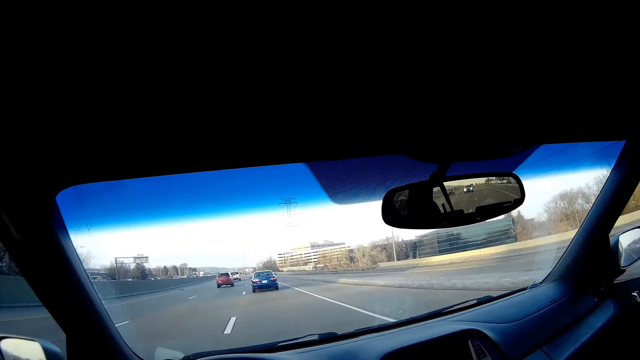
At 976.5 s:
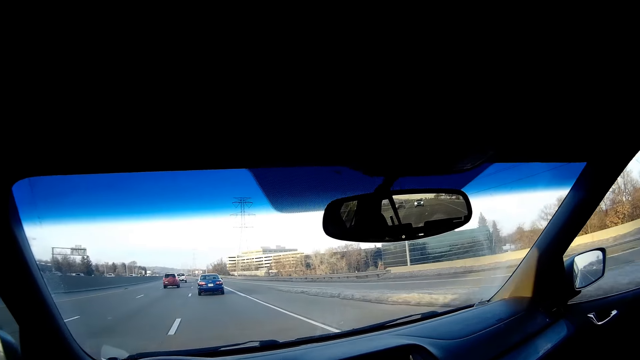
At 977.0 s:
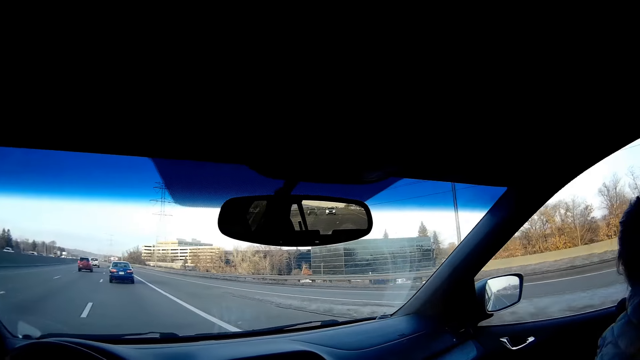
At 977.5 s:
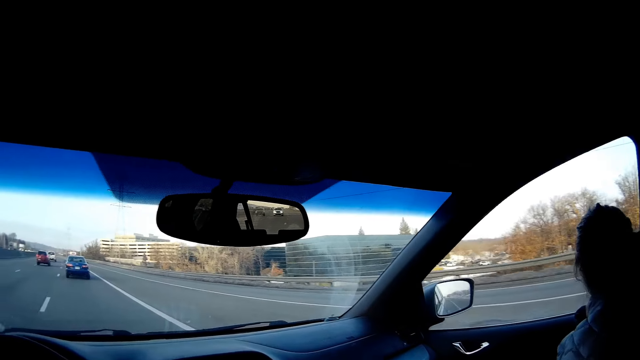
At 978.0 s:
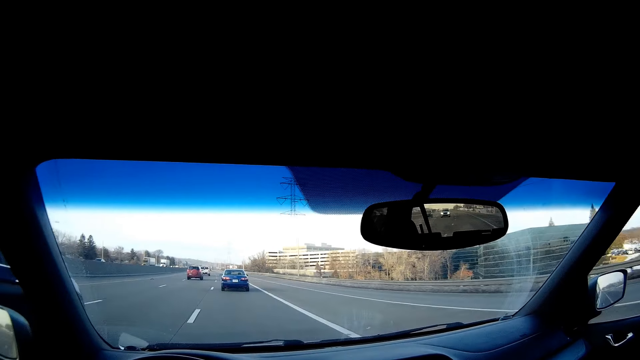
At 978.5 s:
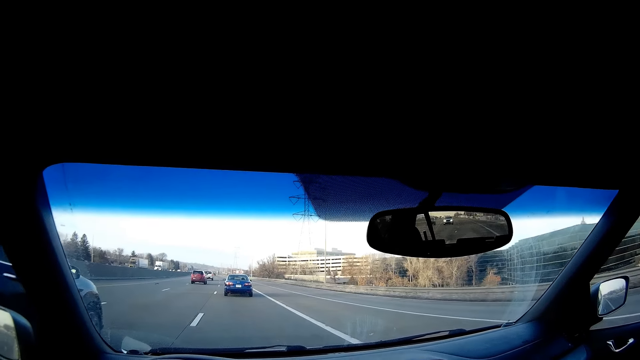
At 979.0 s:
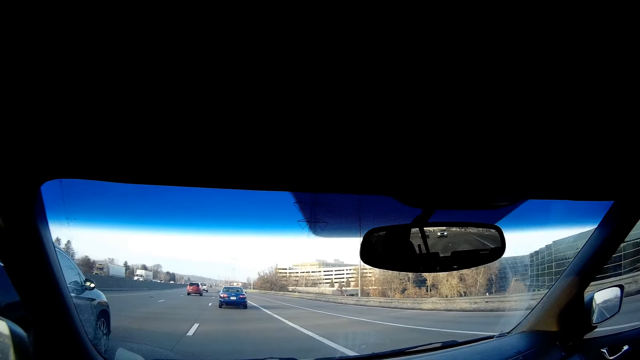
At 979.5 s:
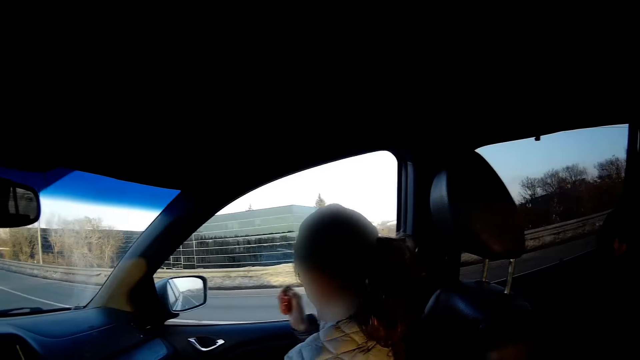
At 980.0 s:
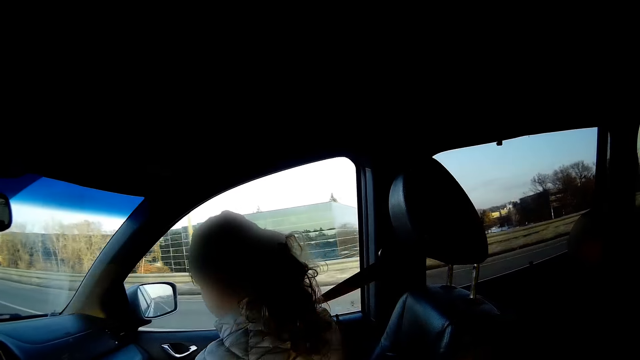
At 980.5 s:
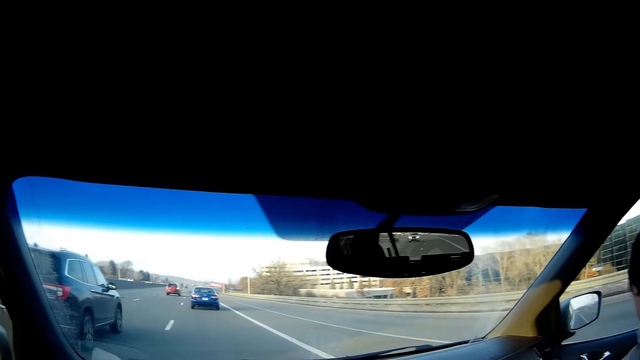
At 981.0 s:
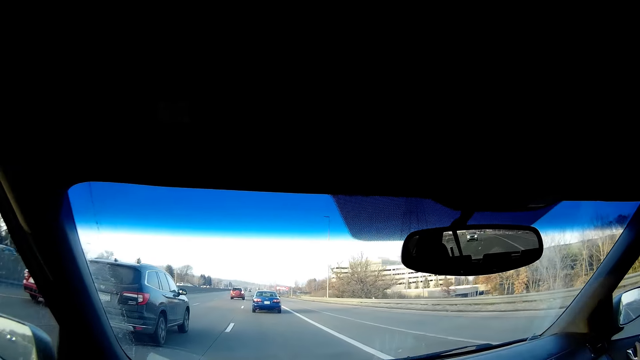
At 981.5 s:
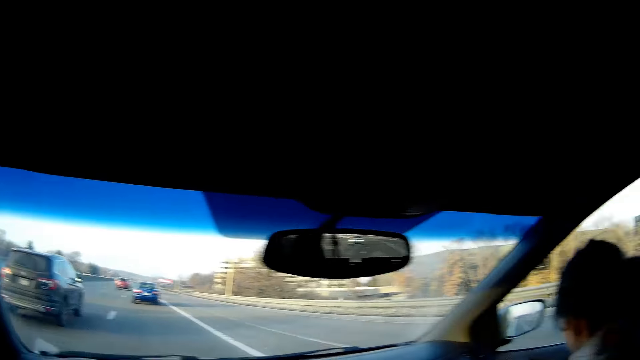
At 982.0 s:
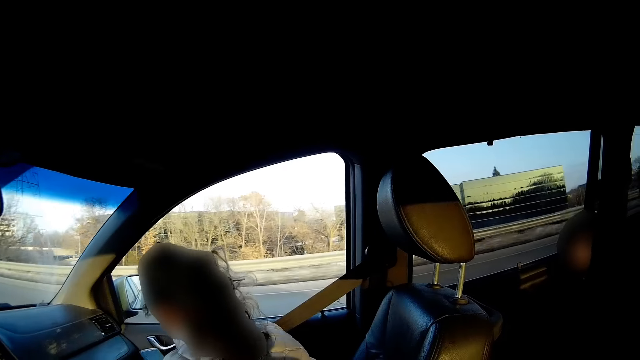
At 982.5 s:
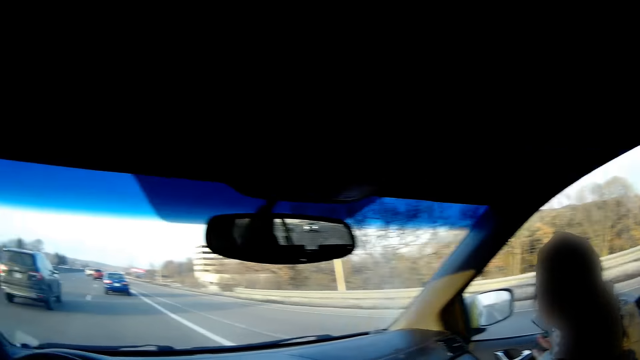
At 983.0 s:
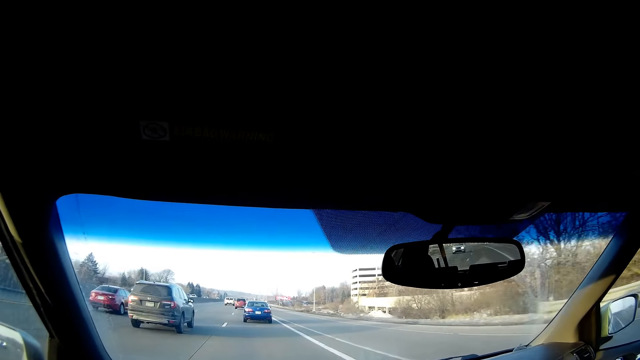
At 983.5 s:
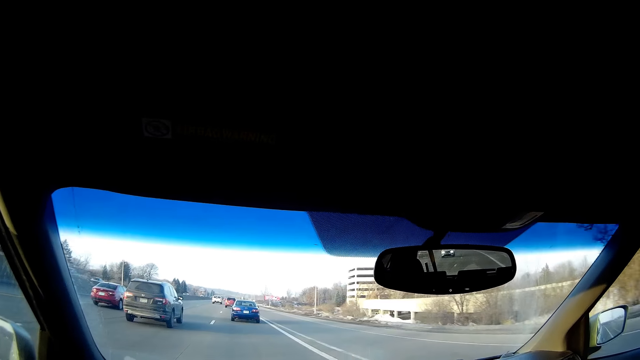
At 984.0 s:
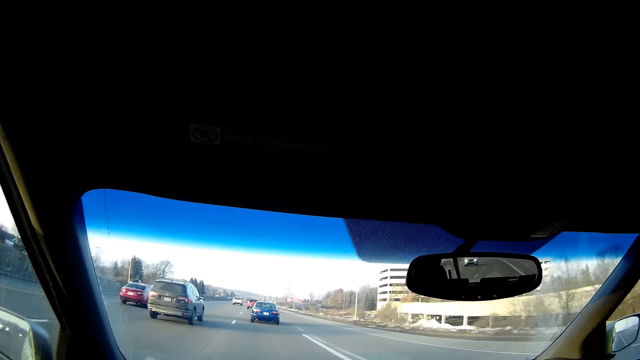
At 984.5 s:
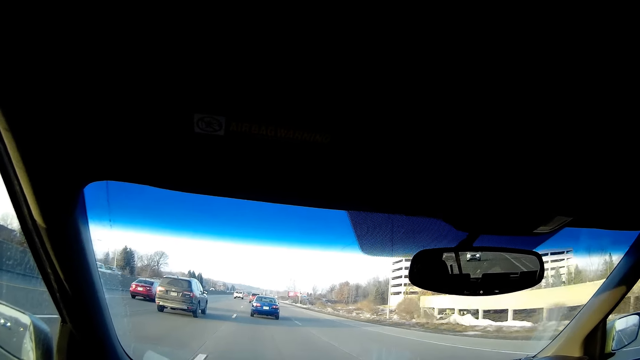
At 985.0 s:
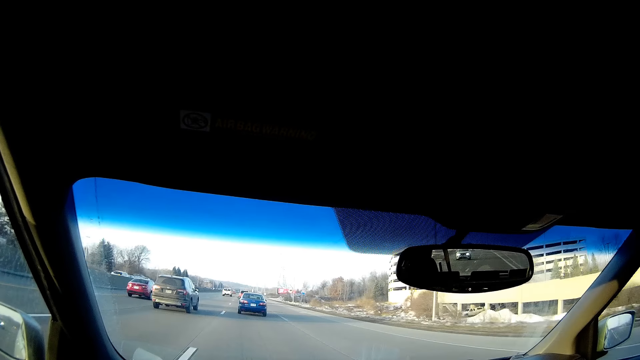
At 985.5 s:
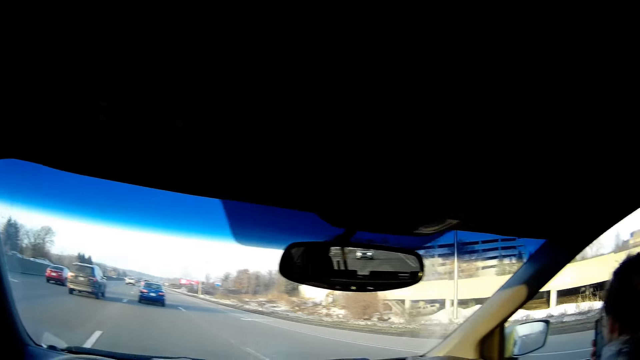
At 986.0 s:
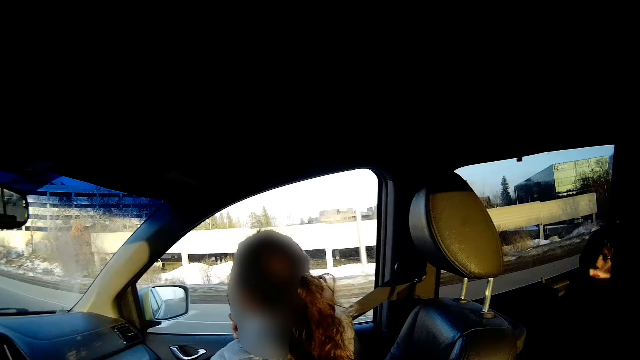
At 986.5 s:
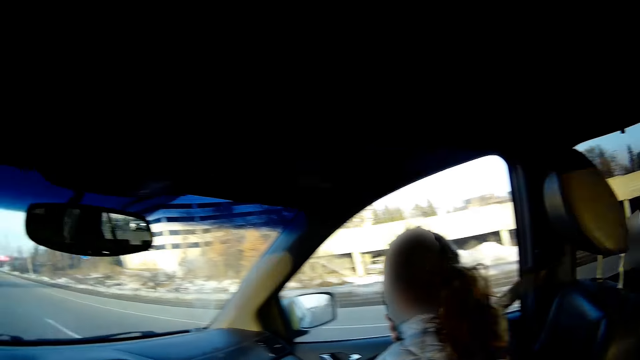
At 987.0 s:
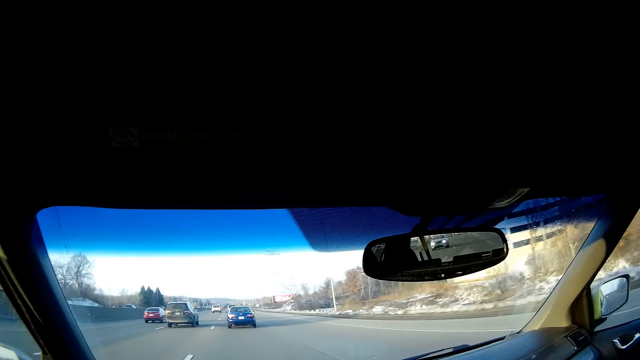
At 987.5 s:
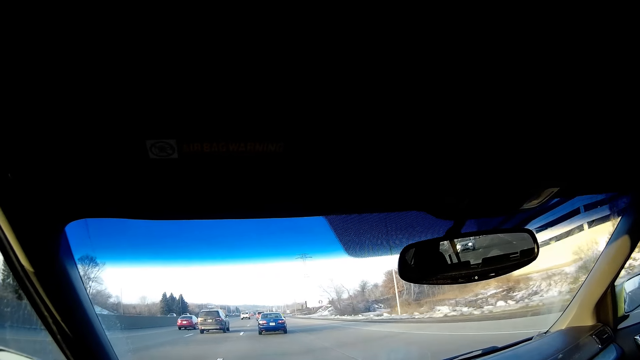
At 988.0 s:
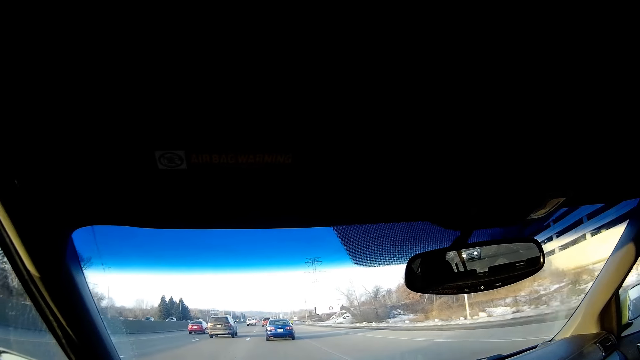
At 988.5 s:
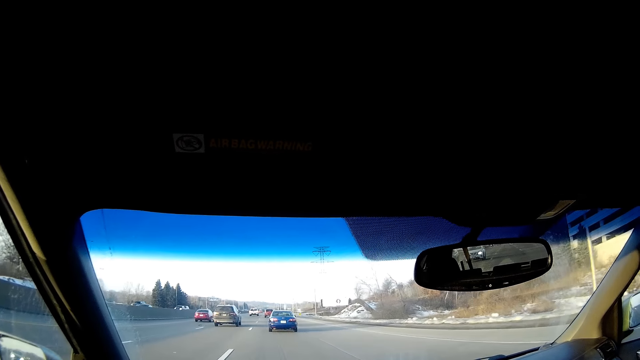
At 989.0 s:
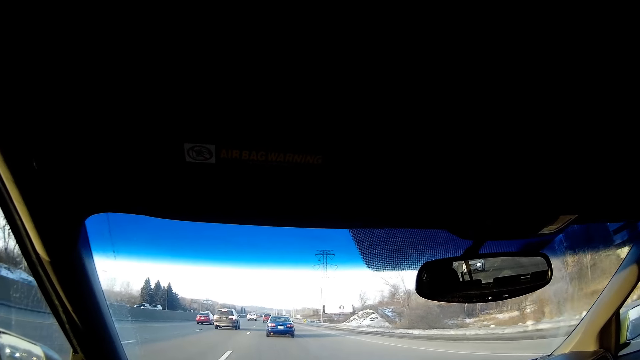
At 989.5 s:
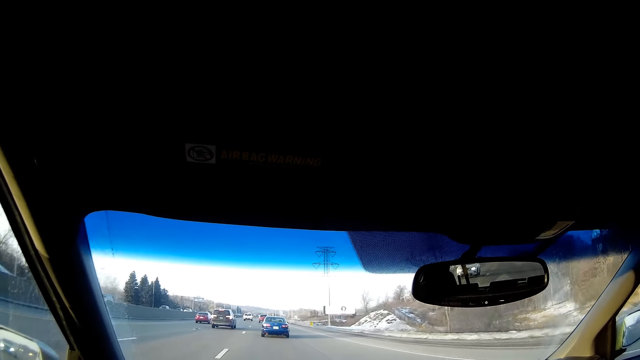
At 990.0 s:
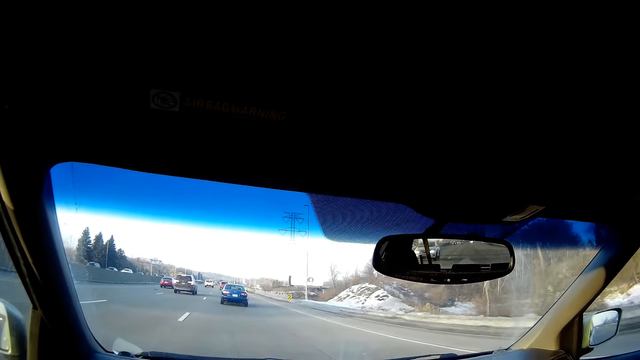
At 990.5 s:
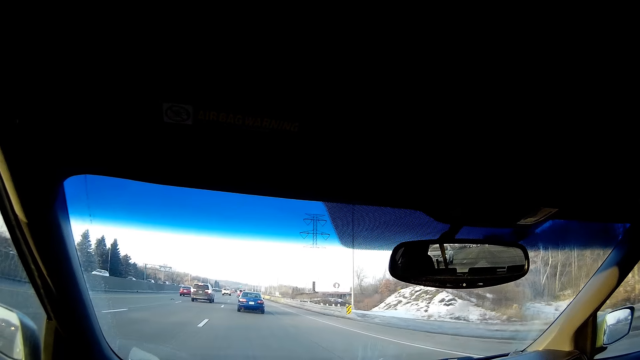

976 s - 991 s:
The camera wearer stares at a woman. They look at the right side of the road. They look at the front. They look at the right side of the road. They look at the front.

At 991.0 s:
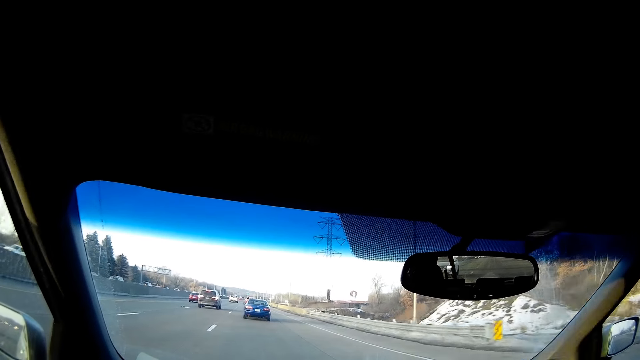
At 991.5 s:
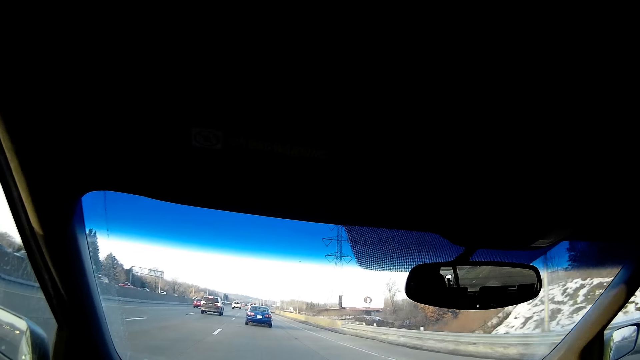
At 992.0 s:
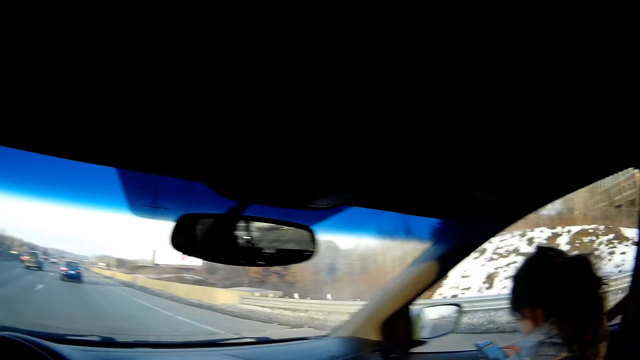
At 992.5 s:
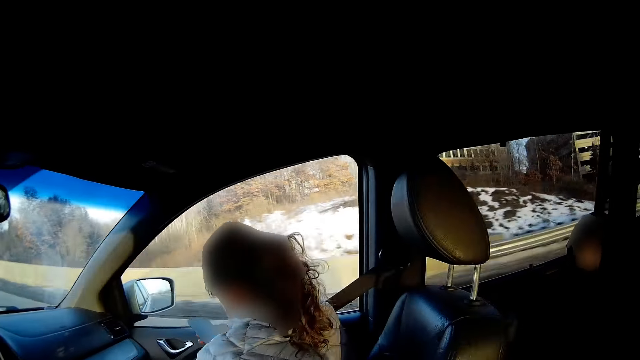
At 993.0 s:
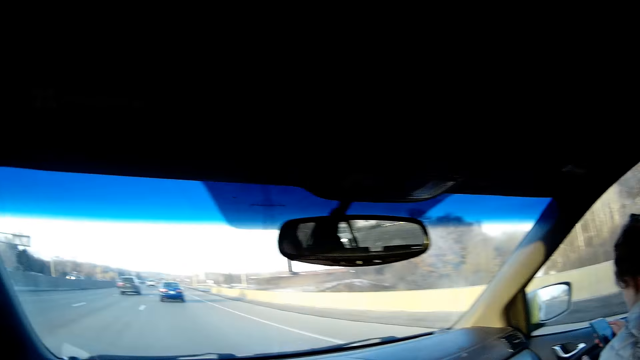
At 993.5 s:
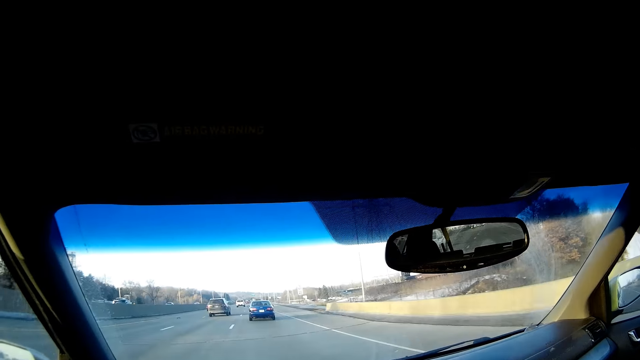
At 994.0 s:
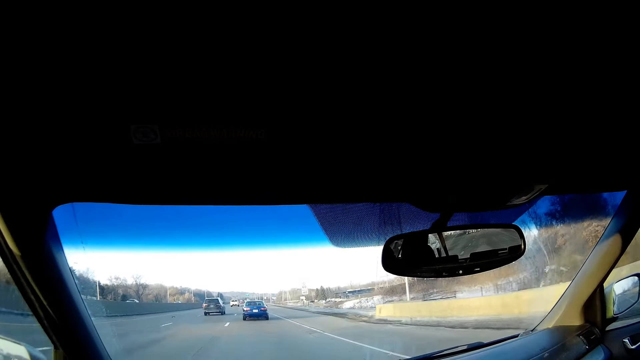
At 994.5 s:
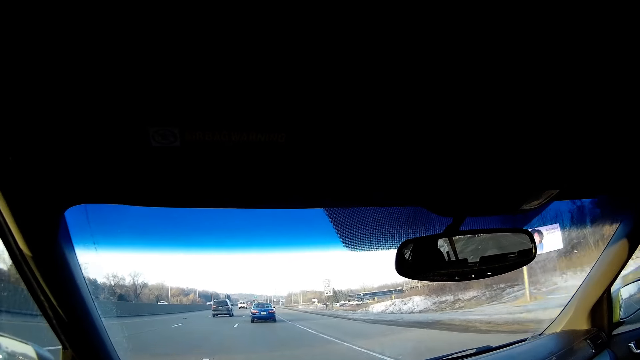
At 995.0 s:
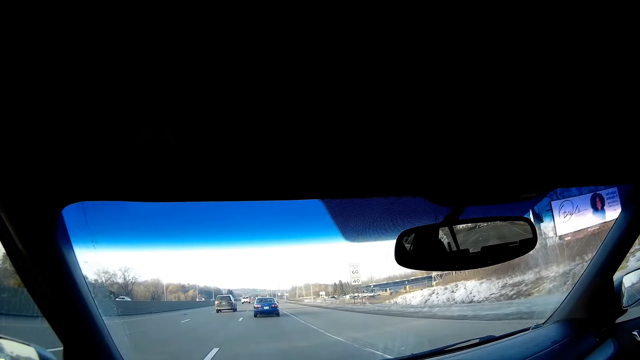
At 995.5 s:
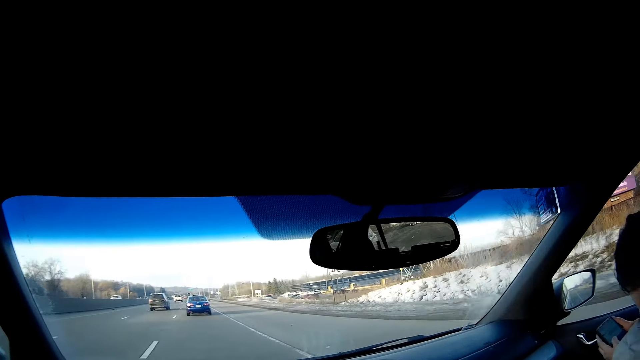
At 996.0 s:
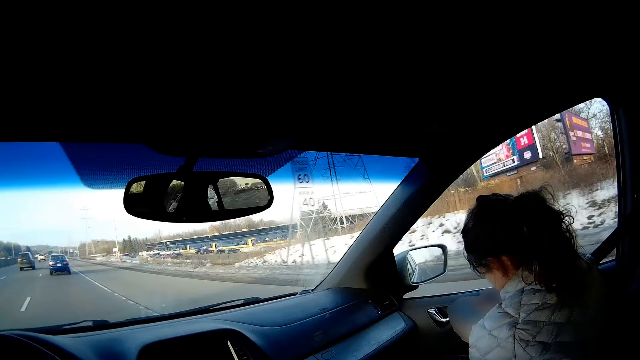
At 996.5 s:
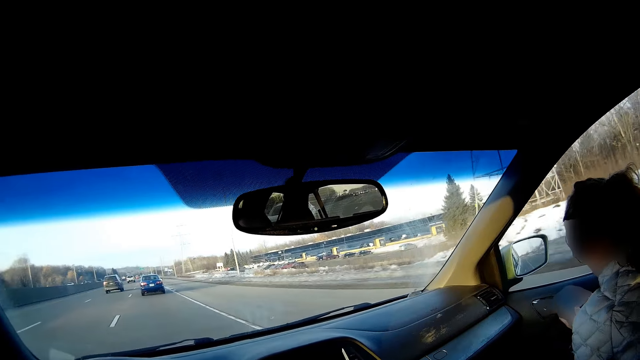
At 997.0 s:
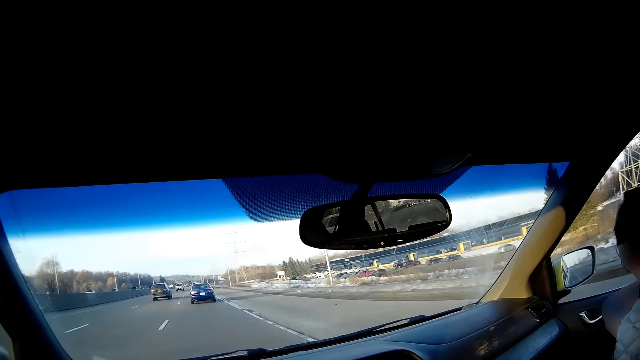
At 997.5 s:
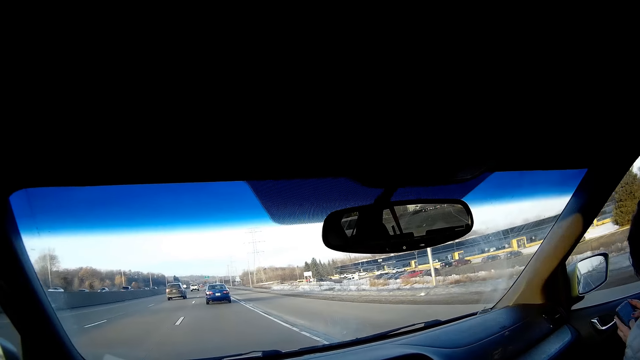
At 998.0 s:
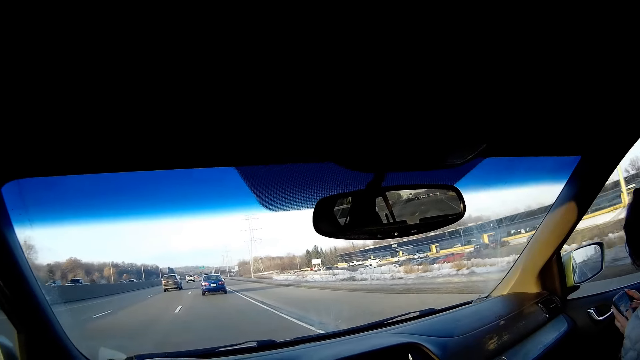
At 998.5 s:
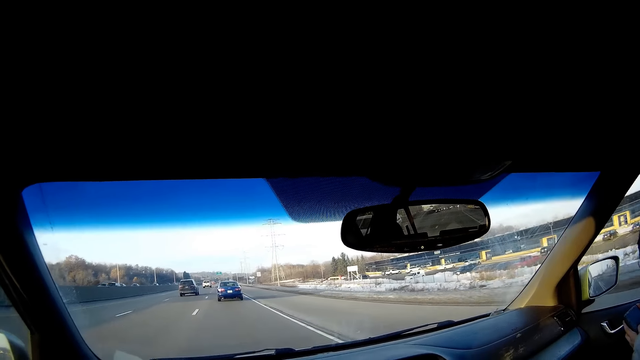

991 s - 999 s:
The camera wearer looks at the right side of the road. They look at the front. A woman operates her phone.
